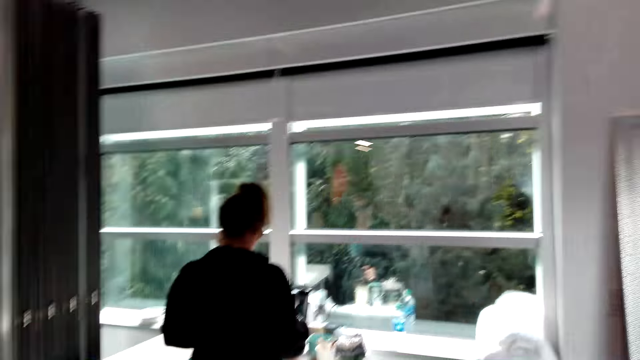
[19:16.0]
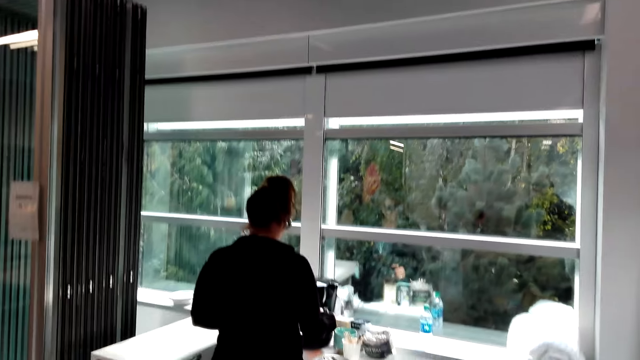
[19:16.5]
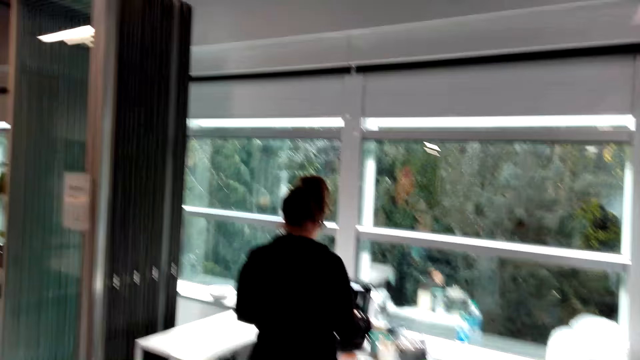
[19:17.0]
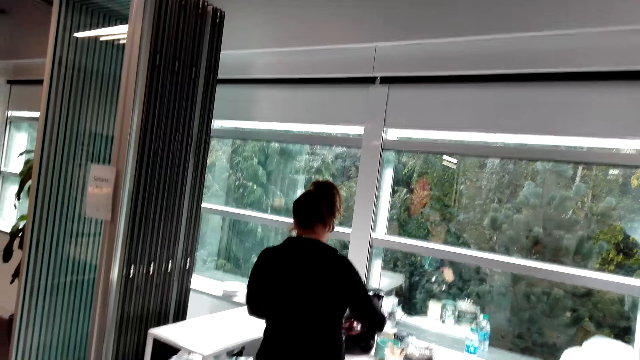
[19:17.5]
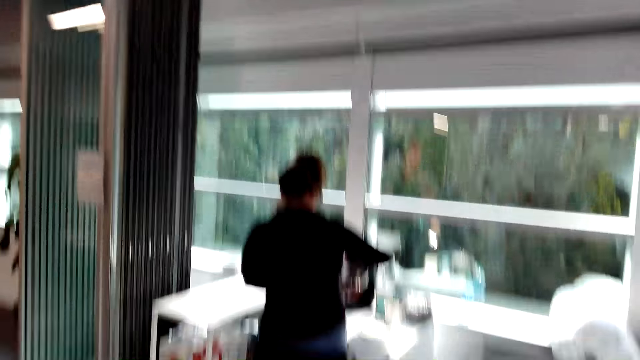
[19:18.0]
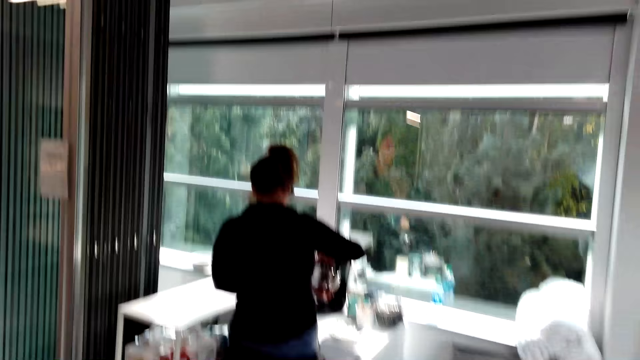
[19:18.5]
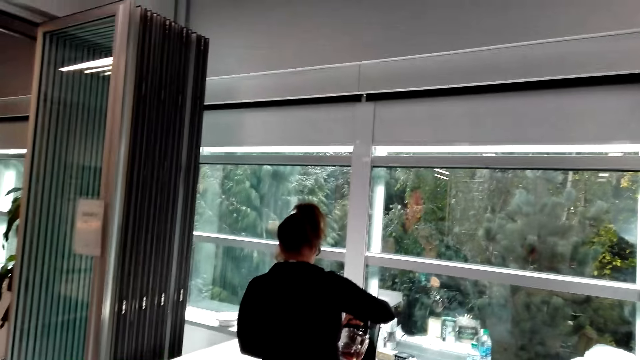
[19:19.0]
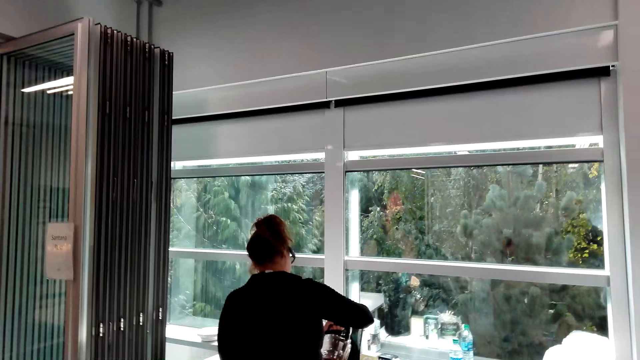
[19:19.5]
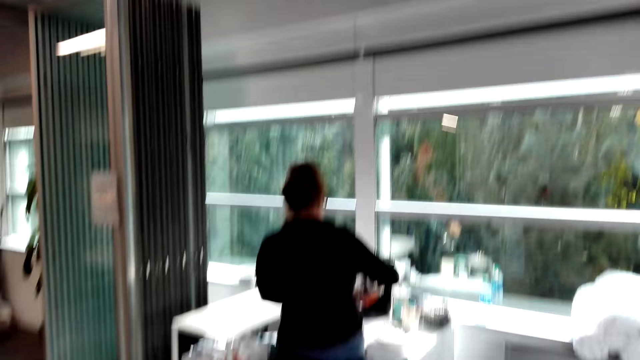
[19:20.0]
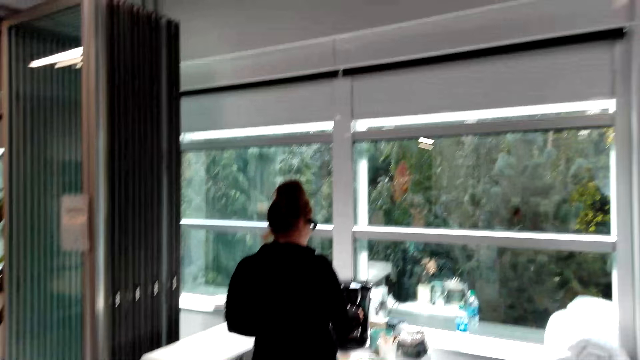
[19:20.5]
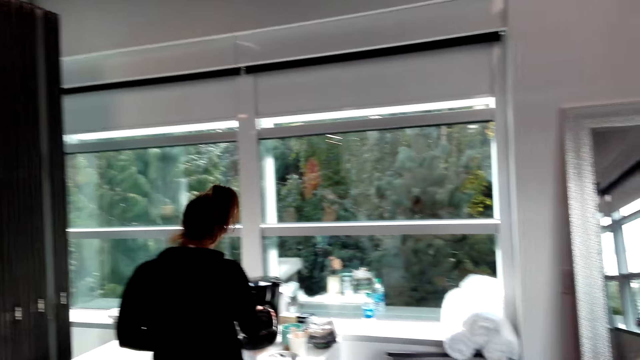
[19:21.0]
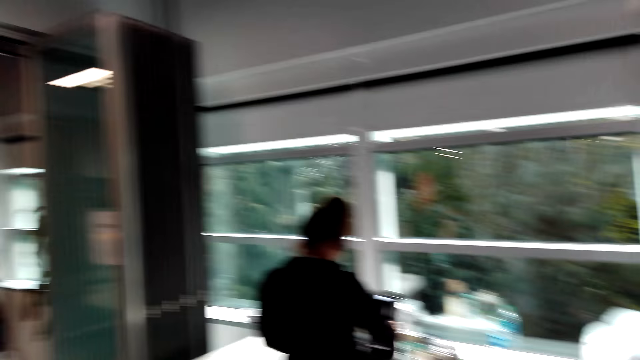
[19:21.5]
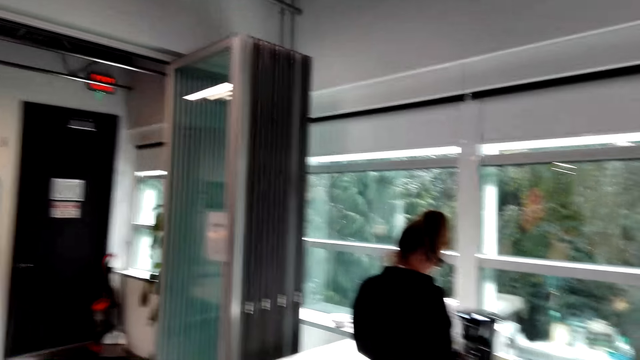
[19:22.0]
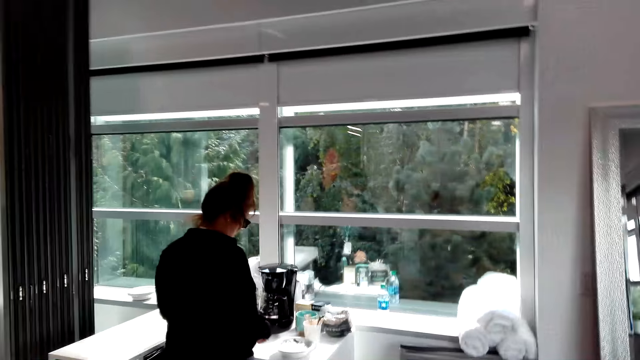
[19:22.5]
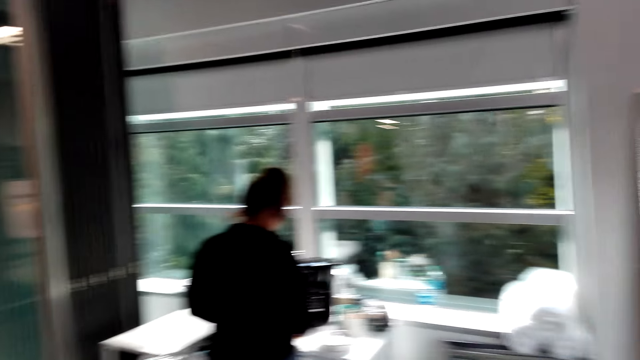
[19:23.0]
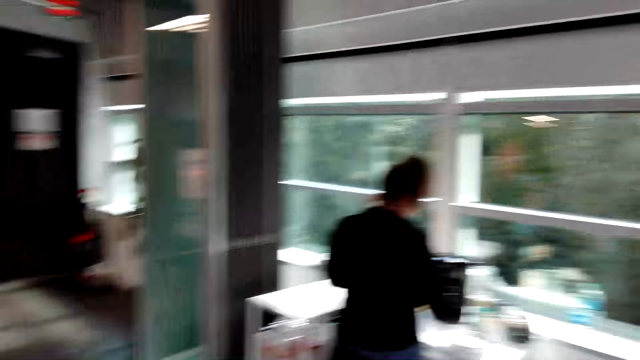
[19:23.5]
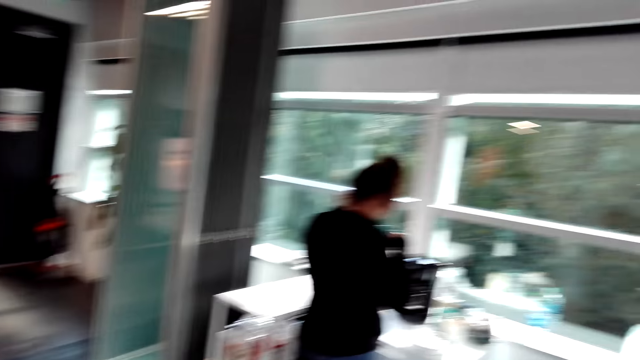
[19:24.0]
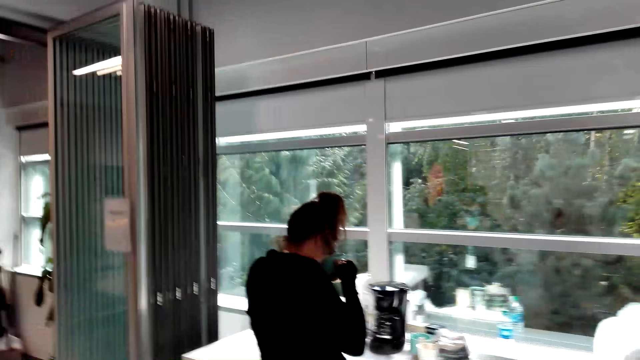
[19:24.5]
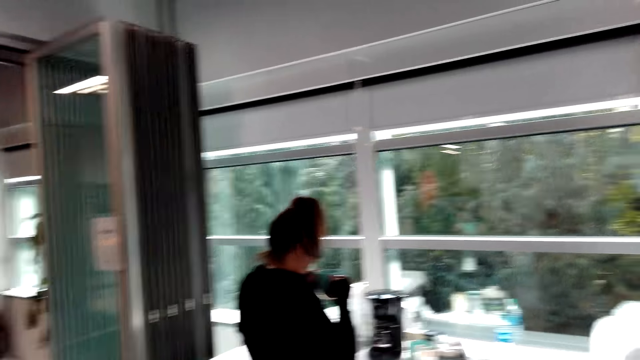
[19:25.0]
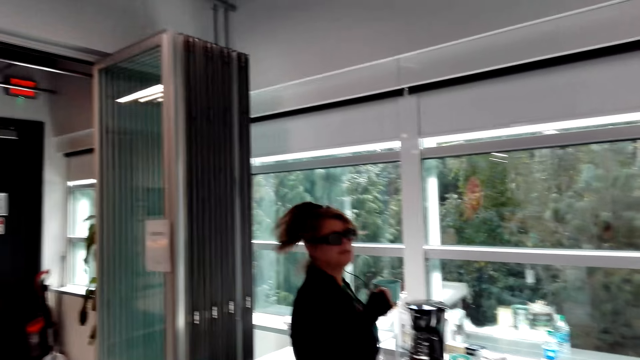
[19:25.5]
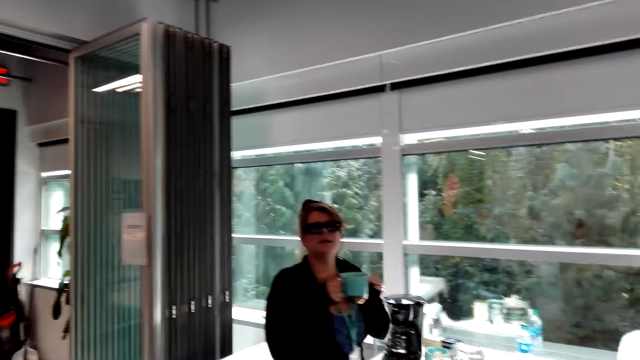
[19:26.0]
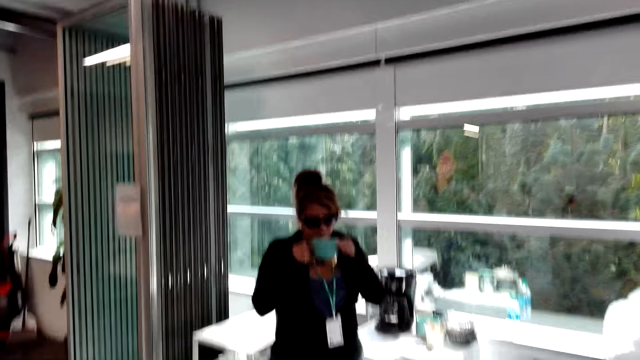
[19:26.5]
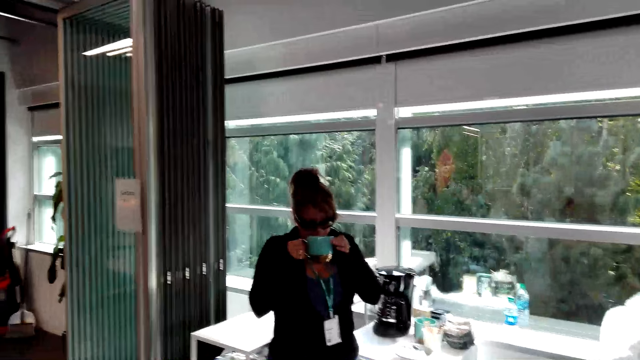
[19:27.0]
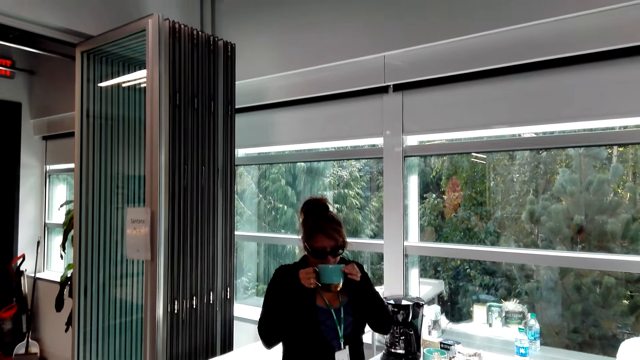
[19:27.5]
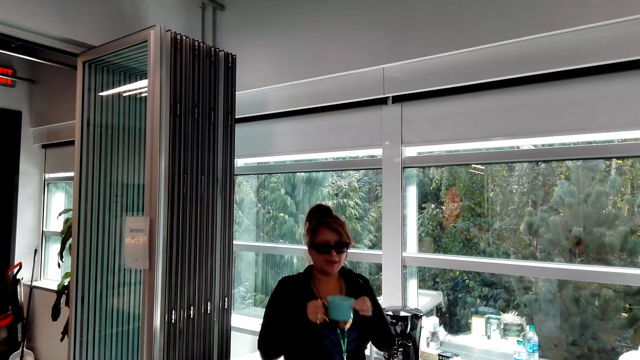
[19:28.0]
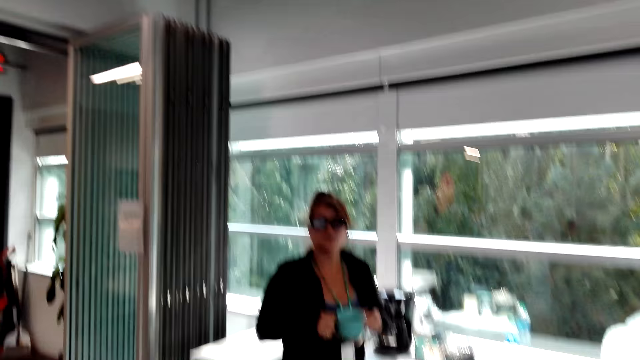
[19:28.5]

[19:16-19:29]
The camera wearer talks to a girl. The girl picks up a cup, drinks tea and turns. The girl sips coffee in the mug.

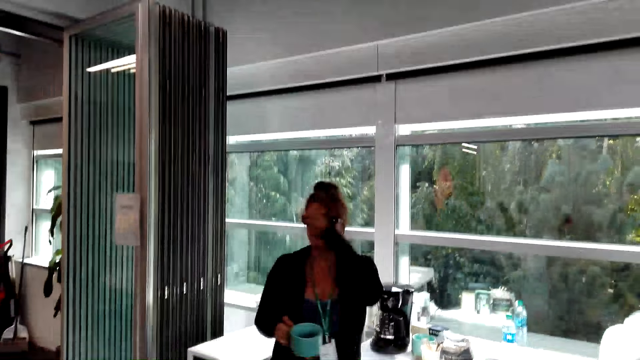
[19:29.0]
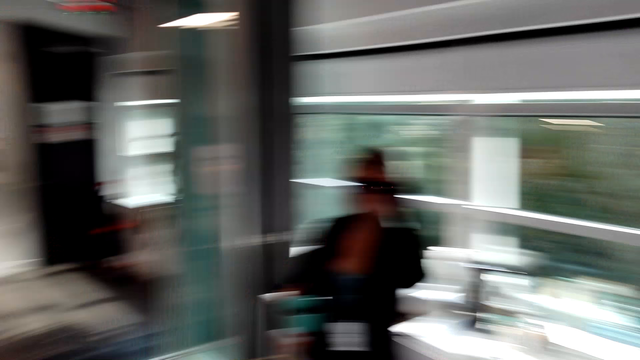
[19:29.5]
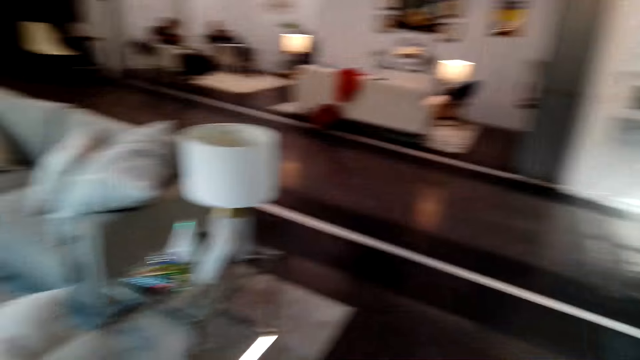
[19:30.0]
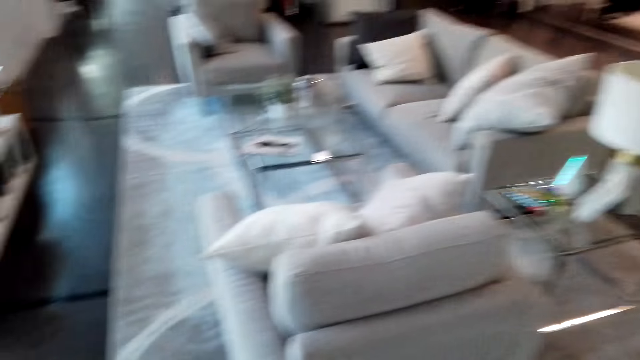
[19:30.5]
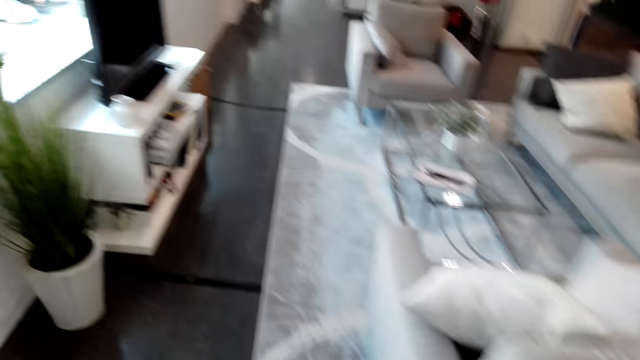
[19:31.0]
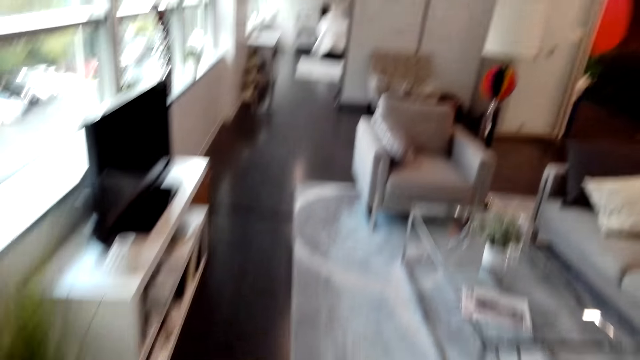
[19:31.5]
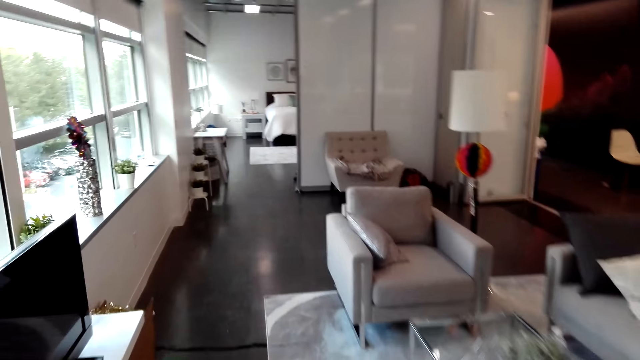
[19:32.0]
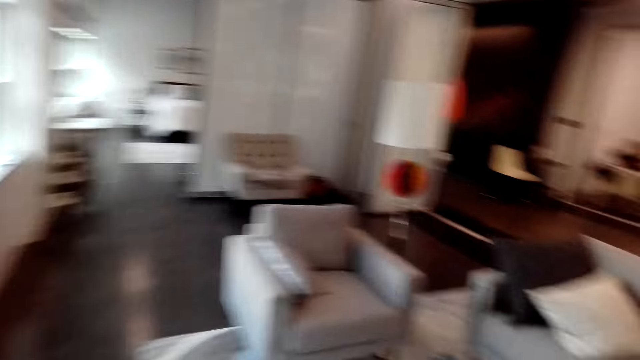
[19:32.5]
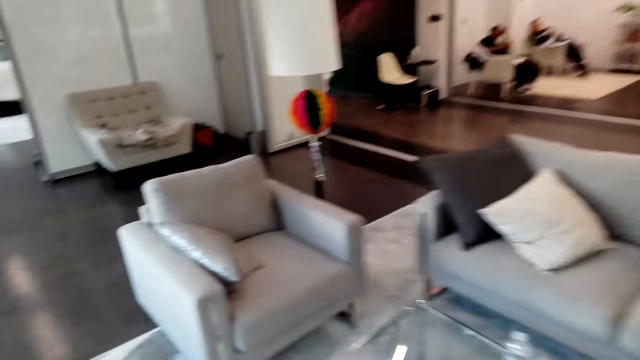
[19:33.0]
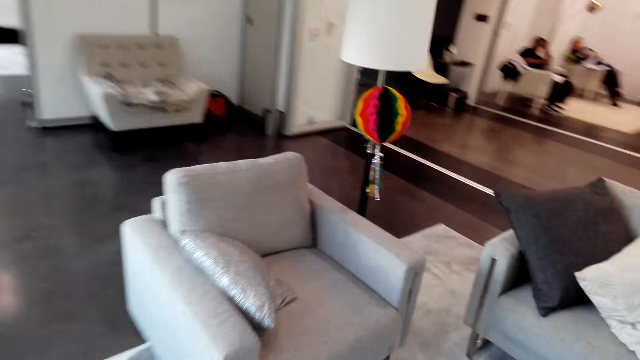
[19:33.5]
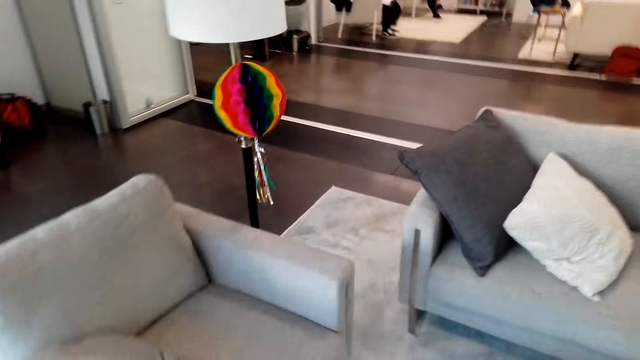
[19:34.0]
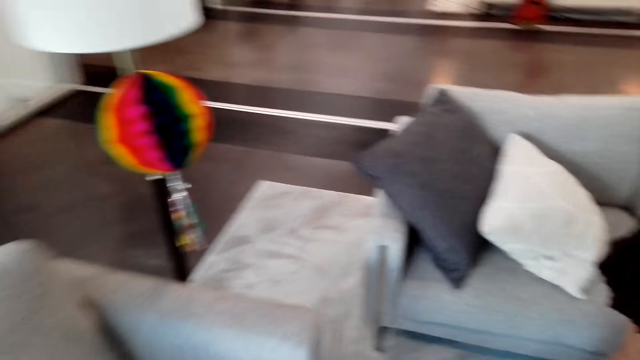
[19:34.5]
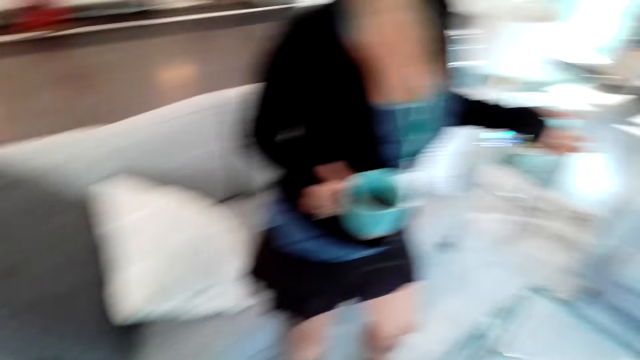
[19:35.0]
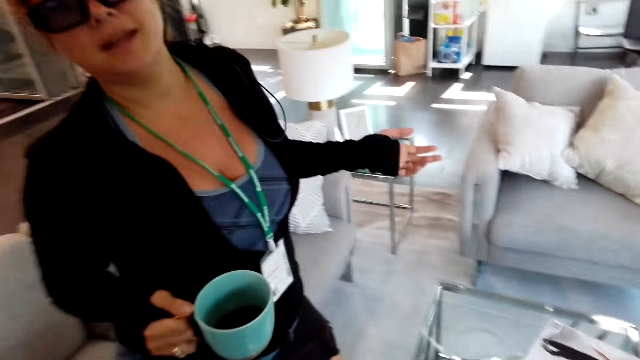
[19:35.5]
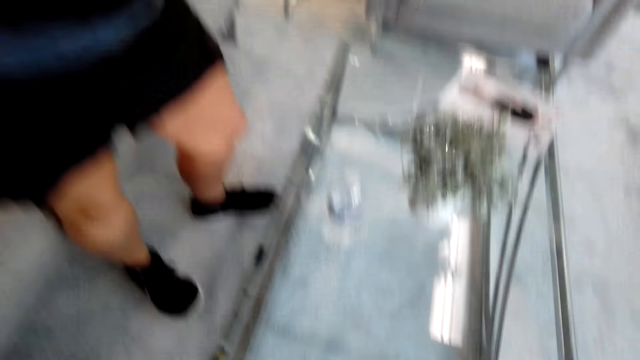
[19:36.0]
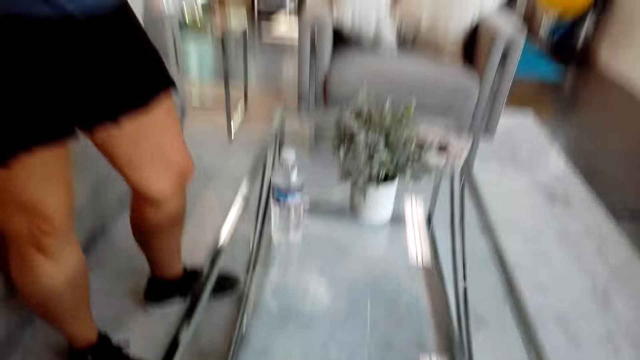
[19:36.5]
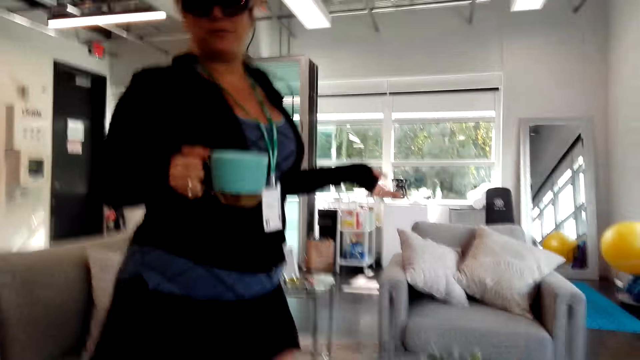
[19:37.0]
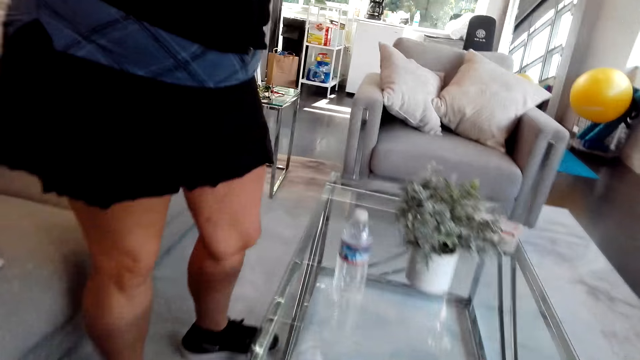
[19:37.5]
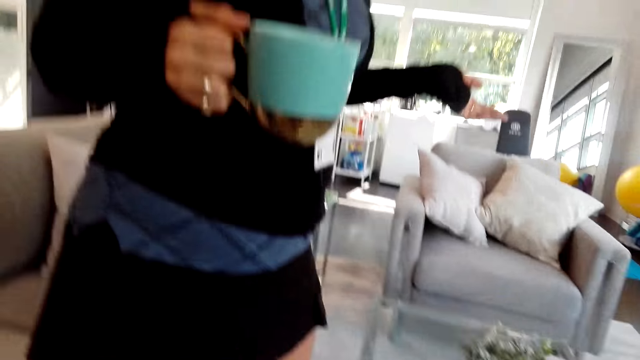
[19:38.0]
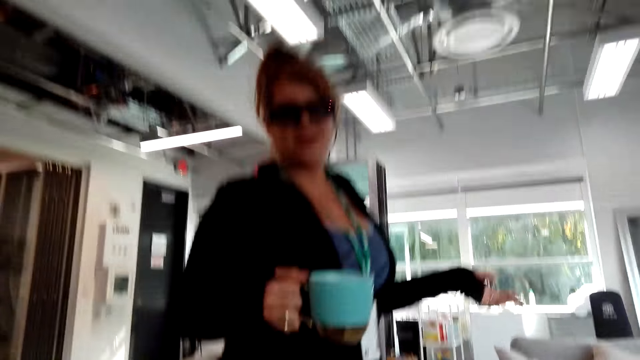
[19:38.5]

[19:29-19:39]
A girl touches the glasses. The camera wearer walks in the house. The girl walks. The camera wearer talks to the girl.
